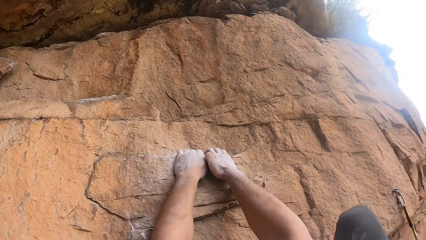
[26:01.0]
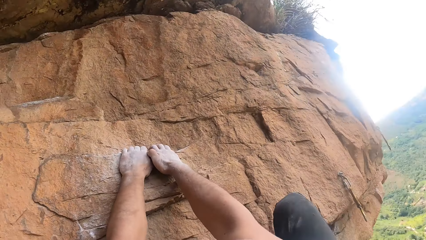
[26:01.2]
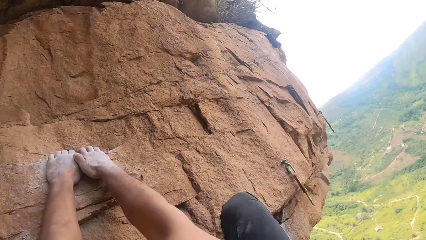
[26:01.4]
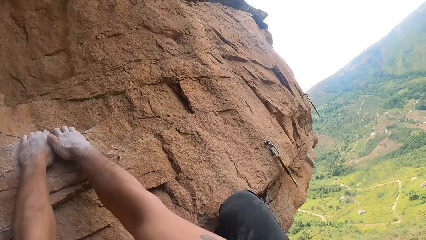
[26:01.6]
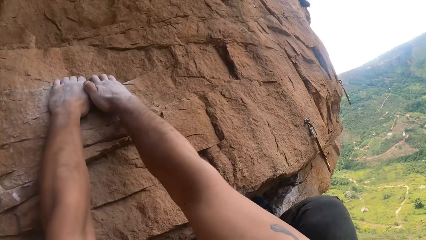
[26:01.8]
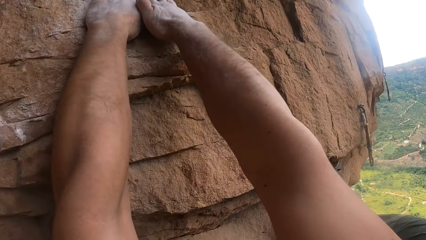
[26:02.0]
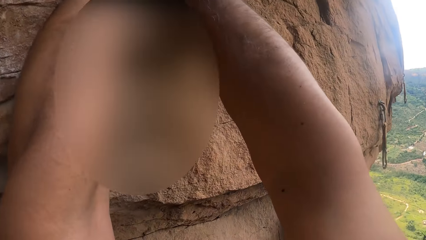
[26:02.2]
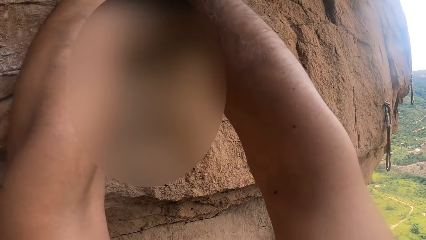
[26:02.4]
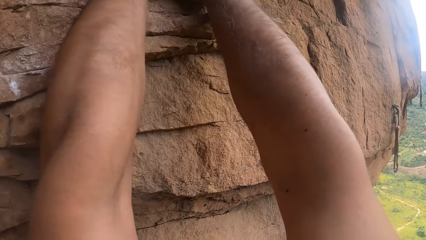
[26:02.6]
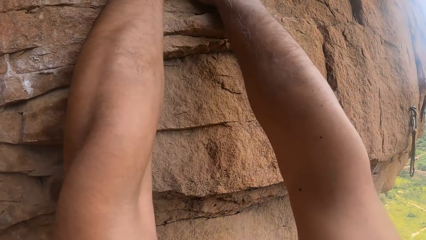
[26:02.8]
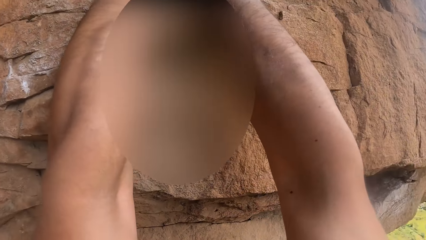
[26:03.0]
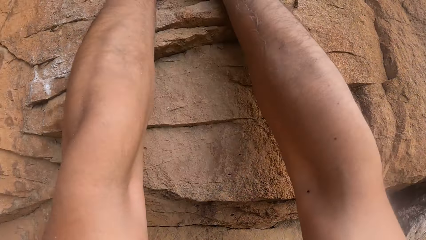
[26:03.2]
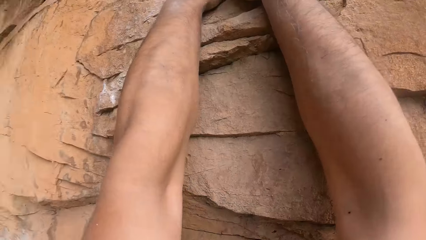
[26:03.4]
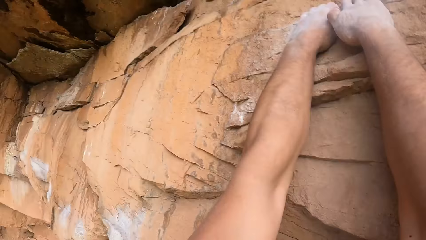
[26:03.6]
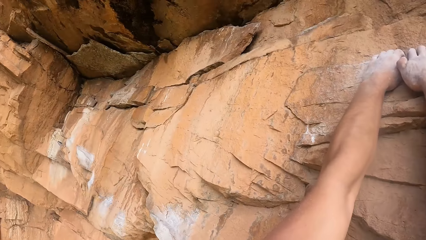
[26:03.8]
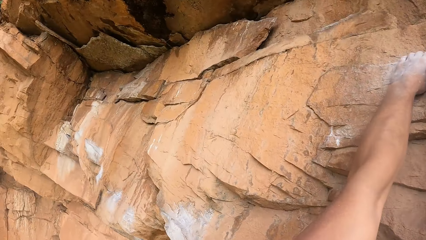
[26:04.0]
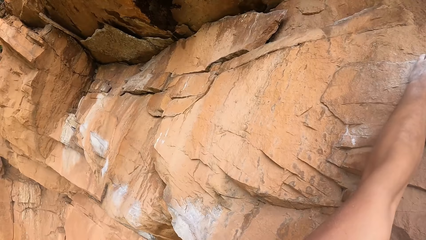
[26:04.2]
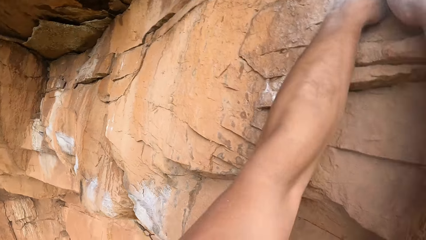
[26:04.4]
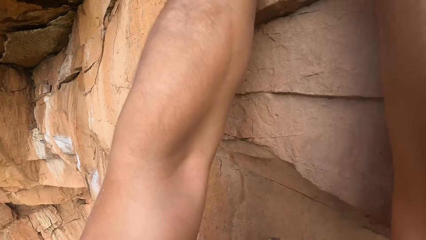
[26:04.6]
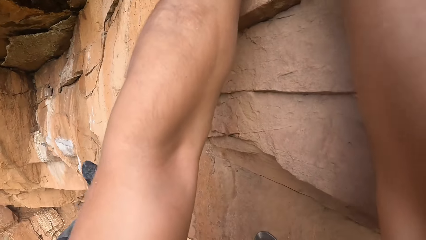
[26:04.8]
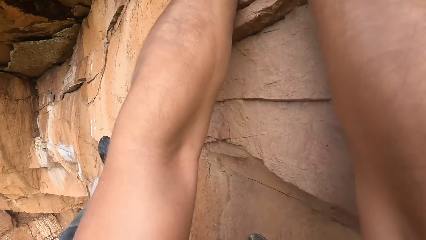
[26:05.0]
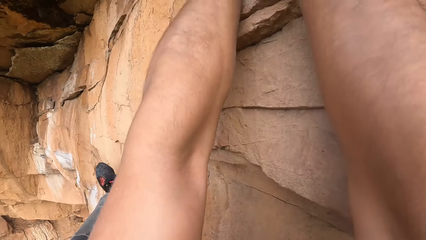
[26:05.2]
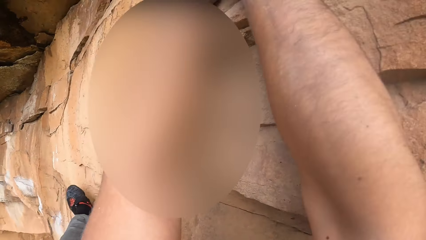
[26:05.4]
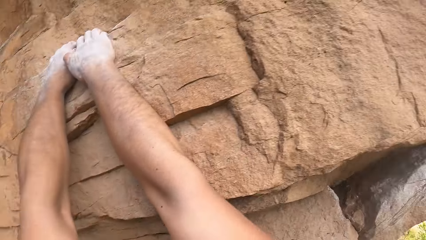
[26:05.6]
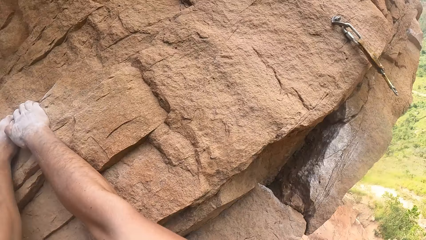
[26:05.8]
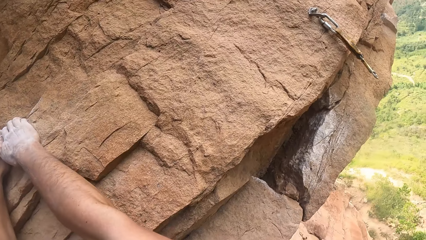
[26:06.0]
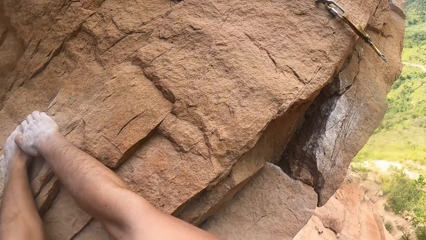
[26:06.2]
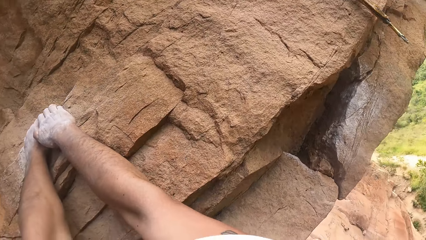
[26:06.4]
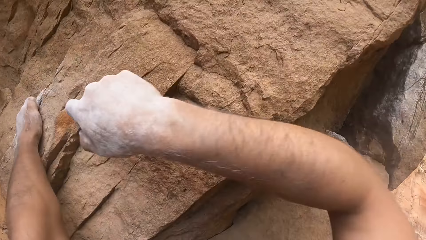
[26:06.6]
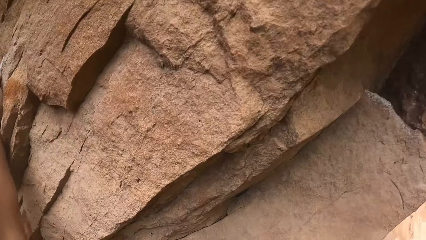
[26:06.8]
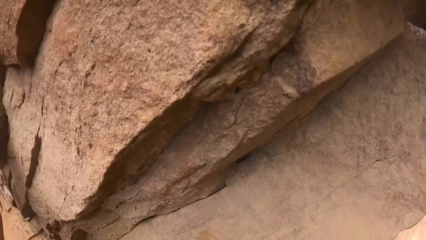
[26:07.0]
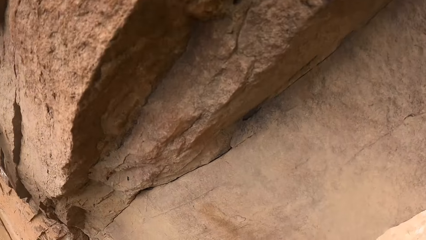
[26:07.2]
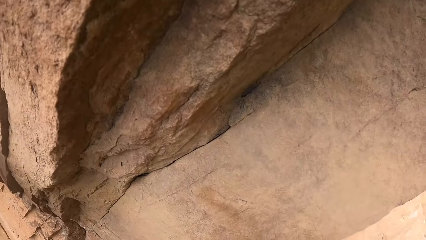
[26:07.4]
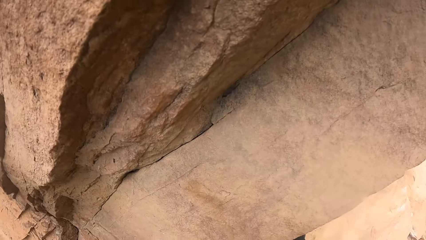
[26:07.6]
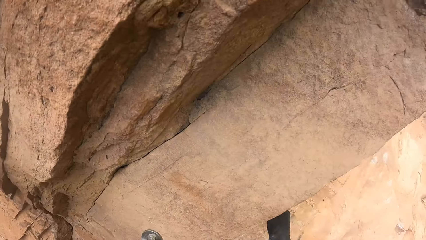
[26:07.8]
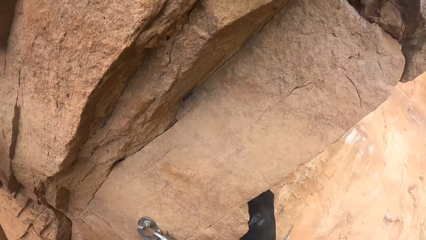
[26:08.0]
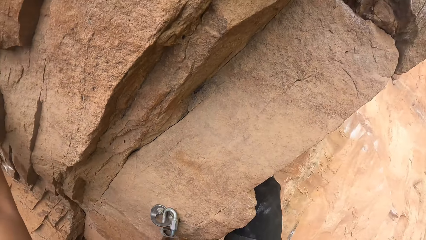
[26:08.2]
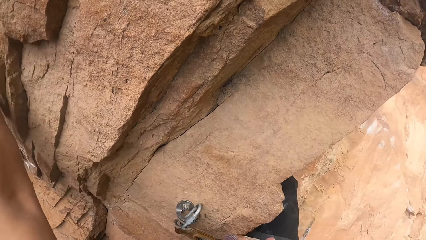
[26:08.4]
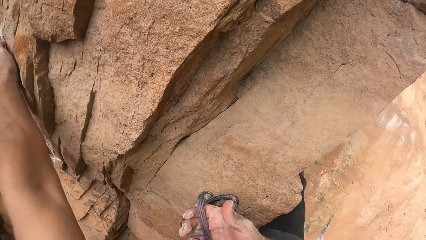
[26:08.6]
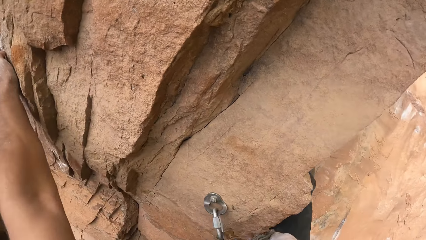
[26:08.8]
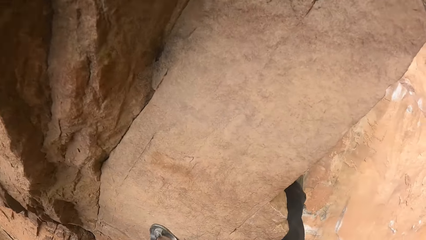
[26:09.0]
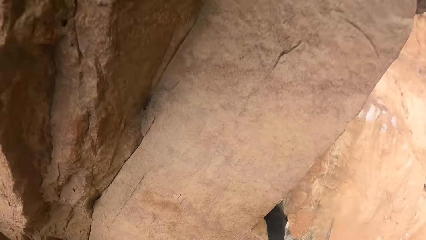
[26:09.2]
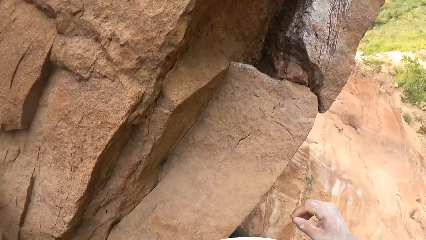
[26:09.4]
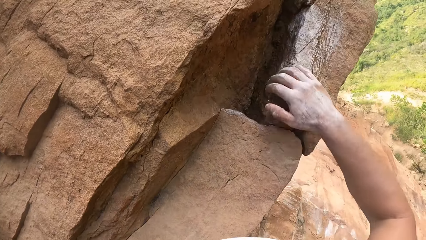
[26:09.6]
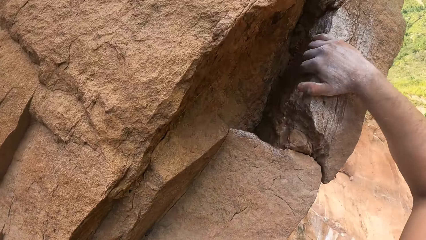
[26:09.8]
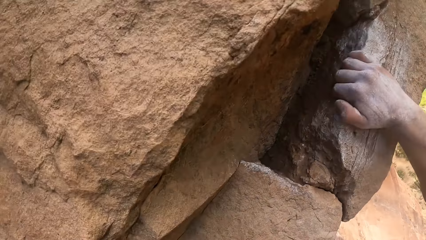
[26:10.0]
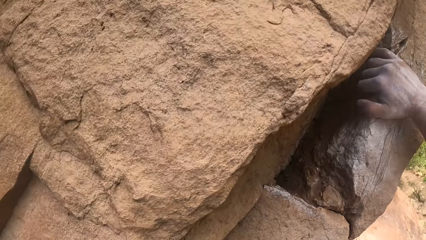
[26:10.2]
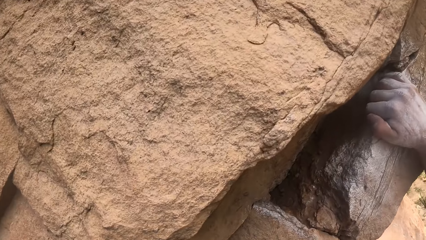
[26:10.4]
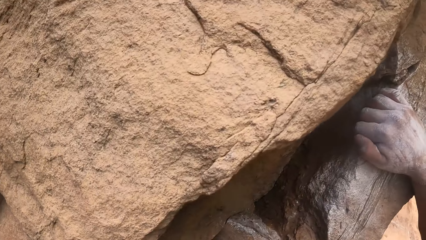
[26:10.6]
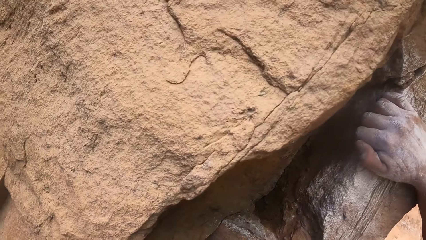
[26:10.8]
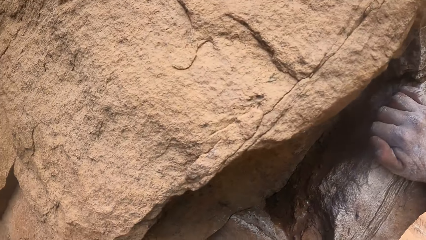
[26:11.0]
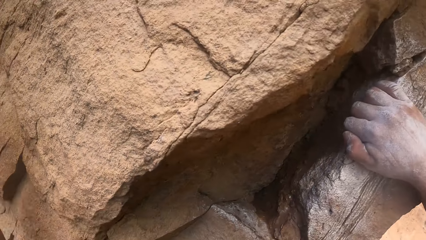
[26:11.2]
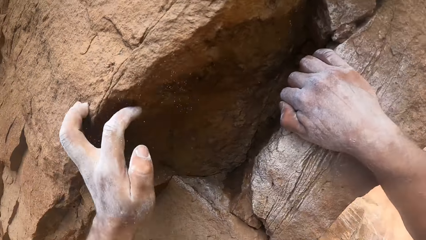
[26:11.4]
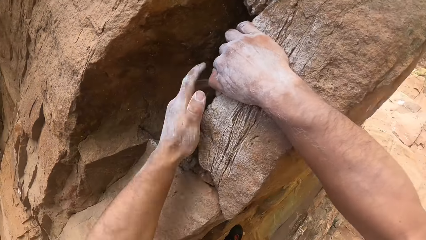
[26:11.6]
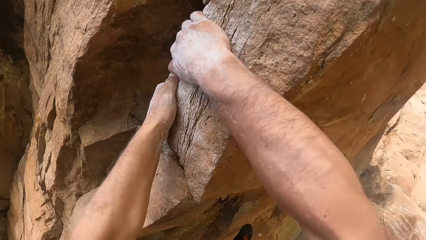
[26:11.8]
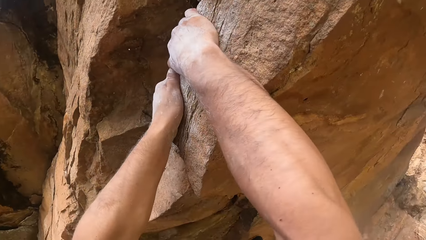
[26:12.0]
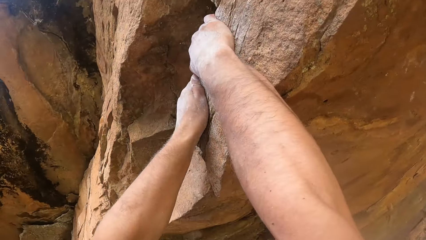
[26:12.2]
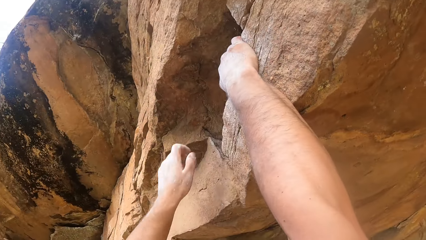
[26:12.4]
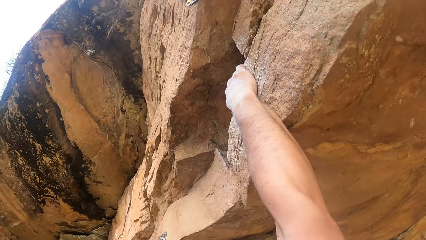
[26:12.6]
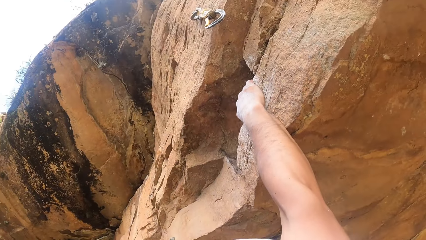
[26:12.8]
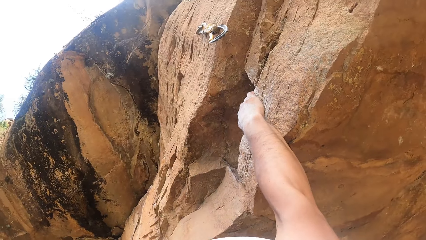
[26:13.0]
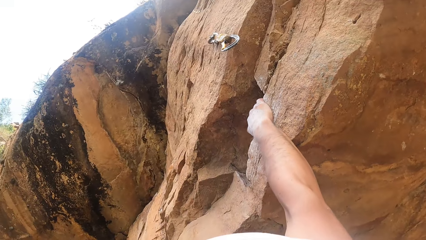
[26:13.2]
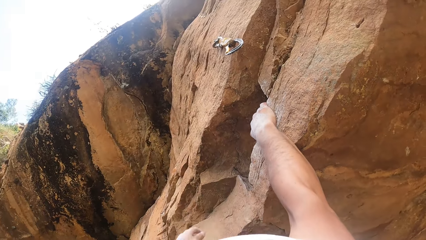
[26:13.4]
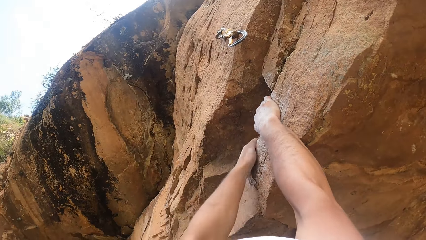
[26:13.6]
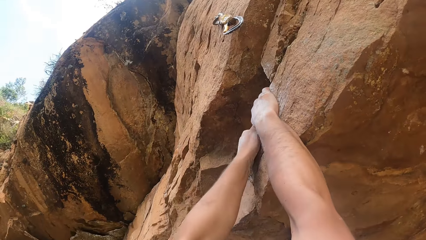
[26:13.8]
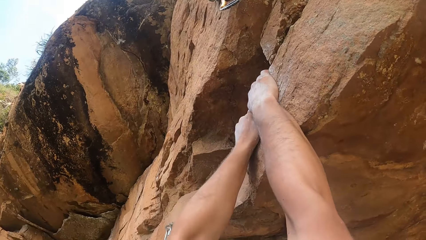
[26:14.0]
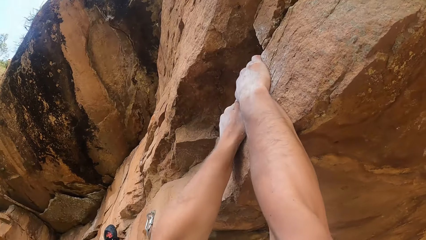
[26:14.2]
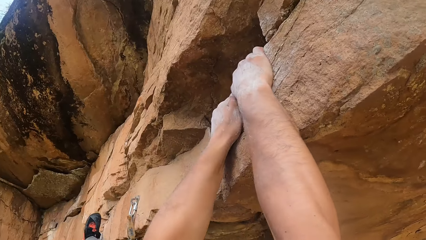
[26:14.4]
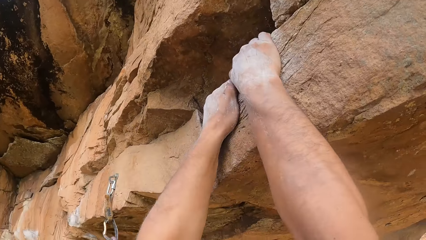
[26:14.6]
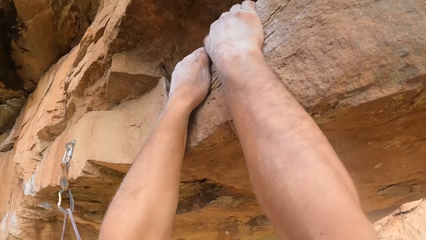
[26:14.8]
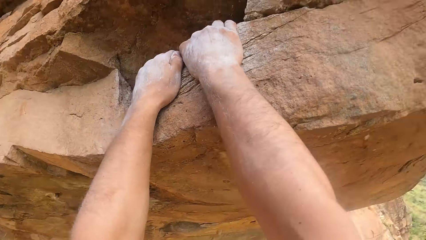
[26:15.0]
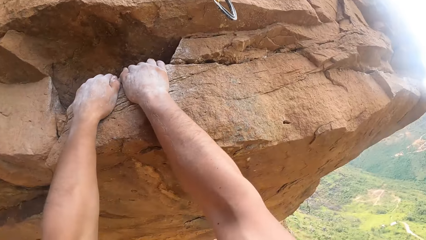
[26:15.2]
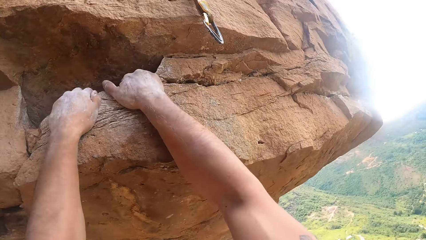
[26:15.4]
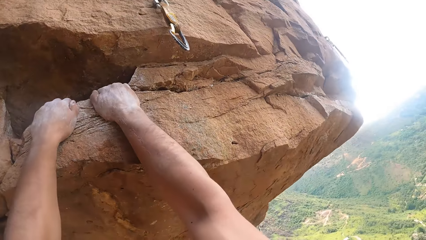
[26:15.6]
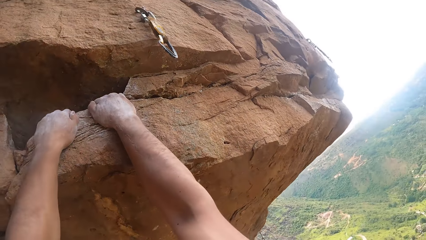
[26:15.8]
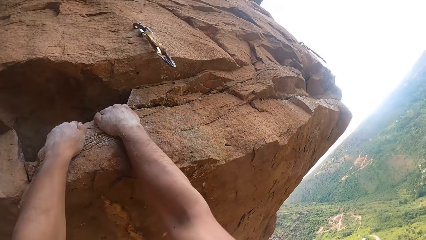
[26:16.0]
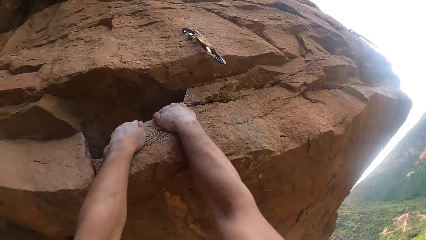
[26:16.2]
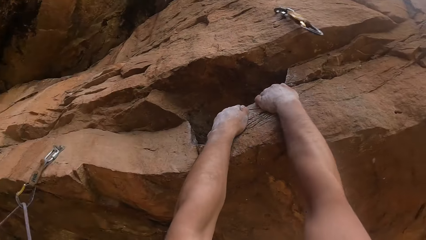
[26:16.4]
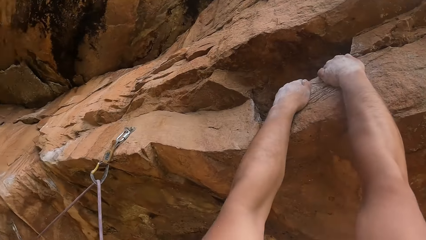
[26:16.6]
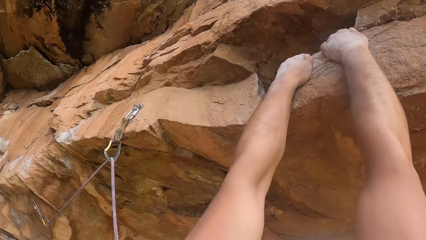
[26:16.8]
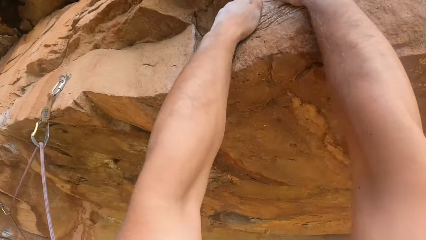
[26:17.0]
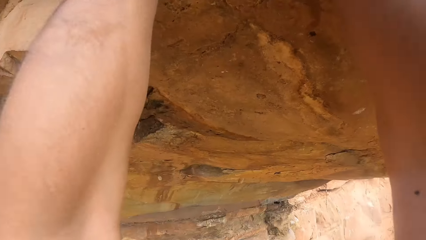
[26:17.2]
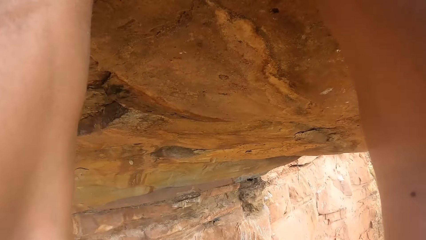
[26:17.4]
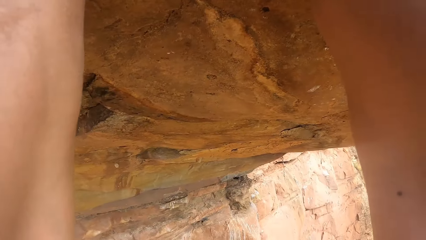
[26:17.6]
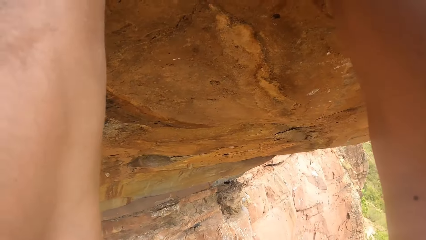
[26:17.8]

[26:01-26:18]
The camera wearer looks around. He lifts his hand. He holds the rope. He holds the rock.
